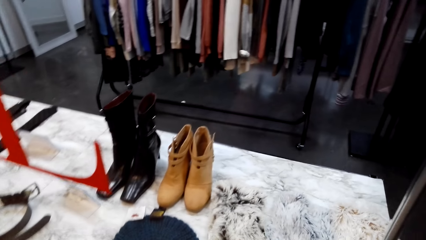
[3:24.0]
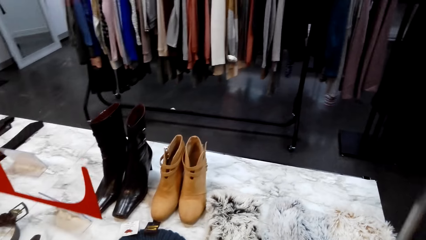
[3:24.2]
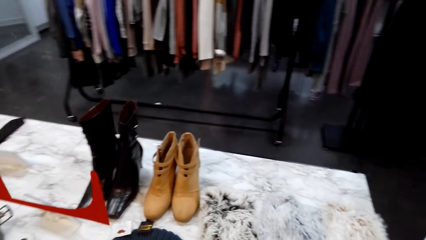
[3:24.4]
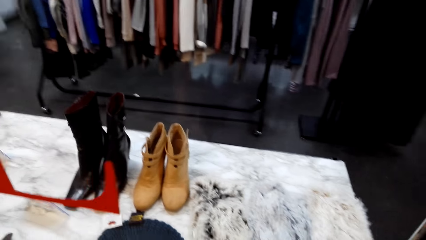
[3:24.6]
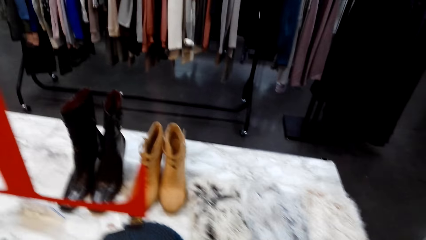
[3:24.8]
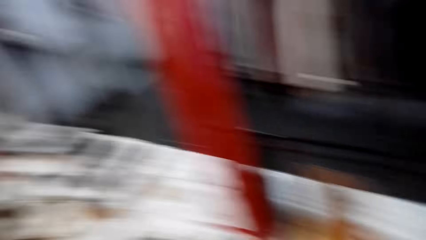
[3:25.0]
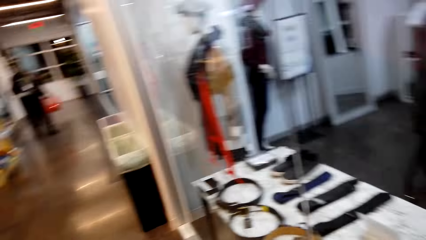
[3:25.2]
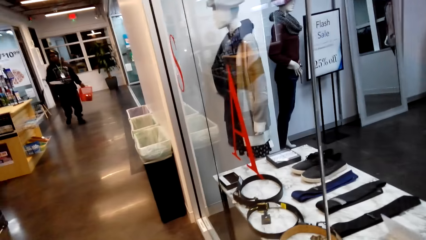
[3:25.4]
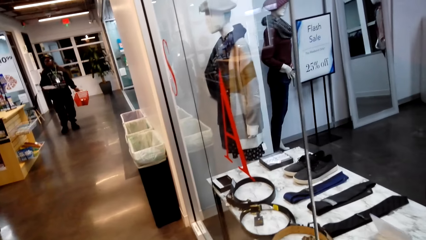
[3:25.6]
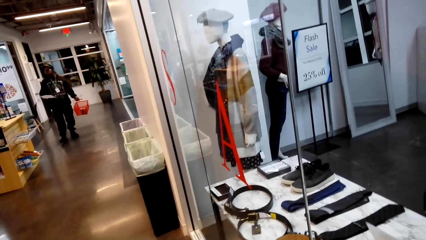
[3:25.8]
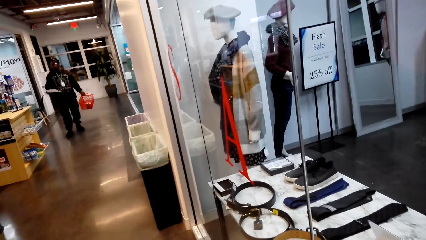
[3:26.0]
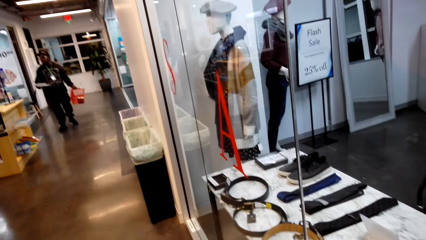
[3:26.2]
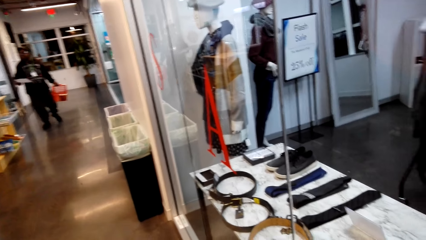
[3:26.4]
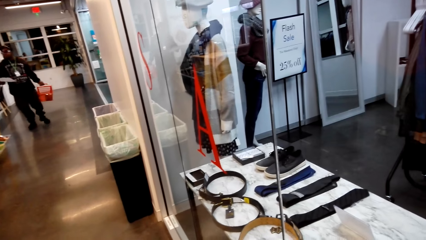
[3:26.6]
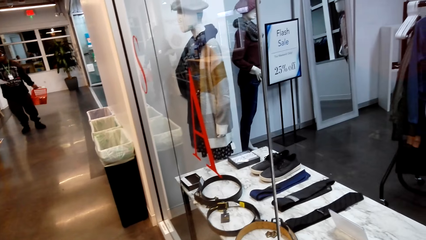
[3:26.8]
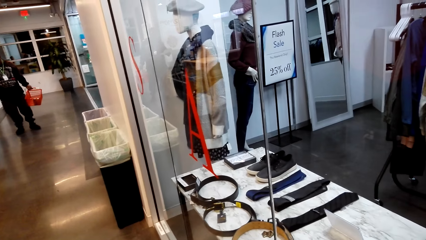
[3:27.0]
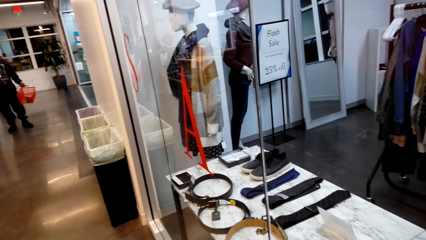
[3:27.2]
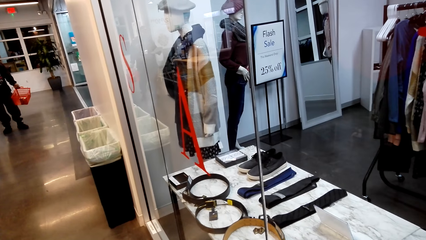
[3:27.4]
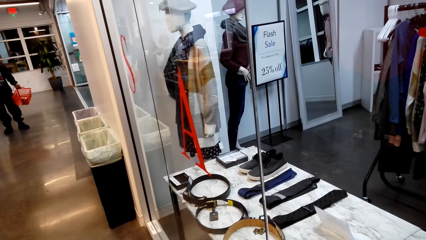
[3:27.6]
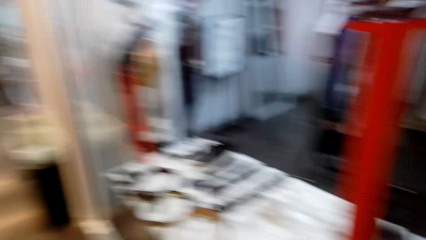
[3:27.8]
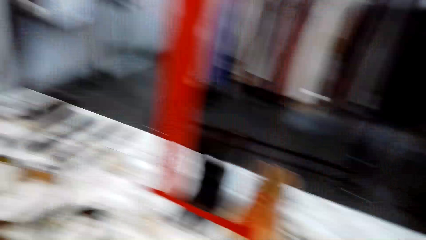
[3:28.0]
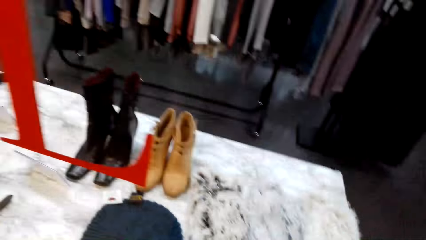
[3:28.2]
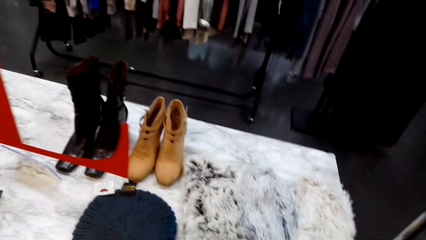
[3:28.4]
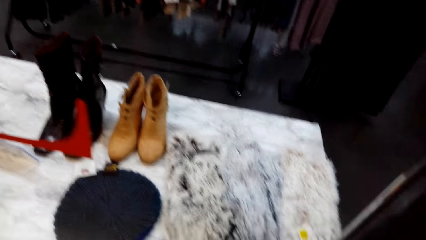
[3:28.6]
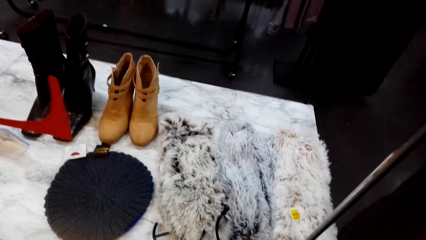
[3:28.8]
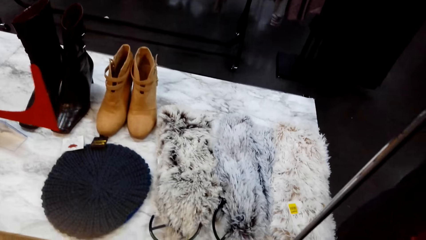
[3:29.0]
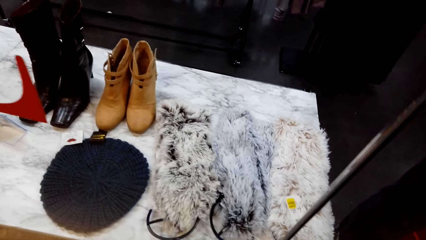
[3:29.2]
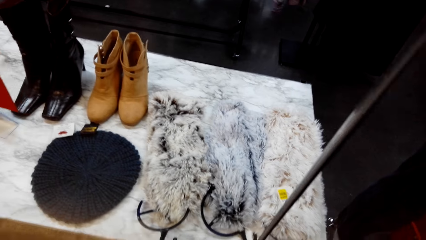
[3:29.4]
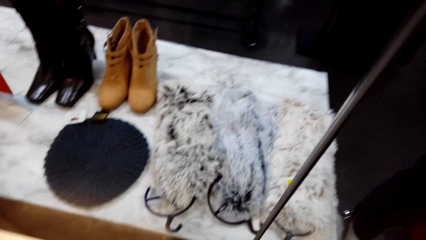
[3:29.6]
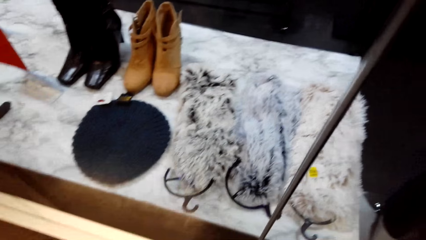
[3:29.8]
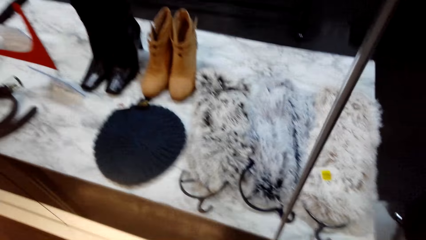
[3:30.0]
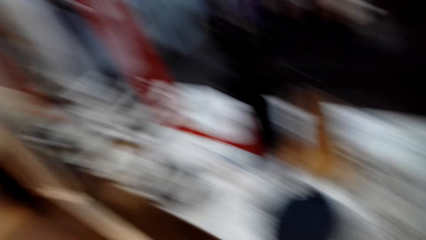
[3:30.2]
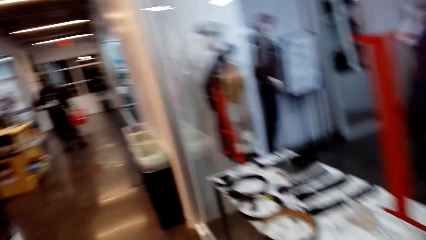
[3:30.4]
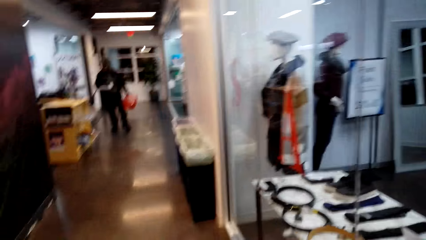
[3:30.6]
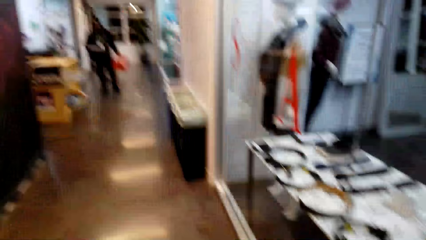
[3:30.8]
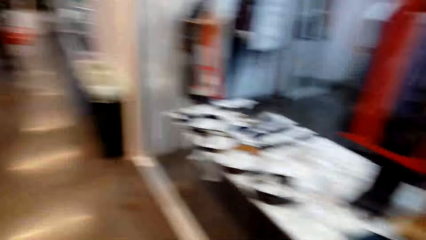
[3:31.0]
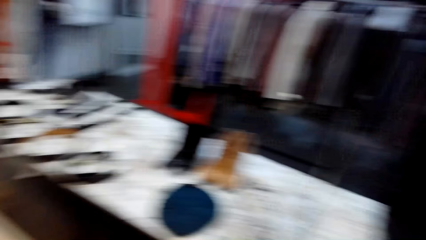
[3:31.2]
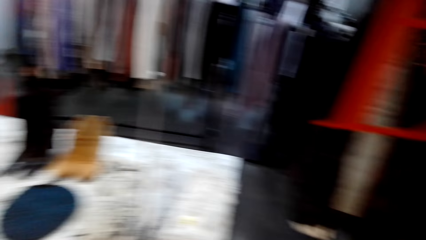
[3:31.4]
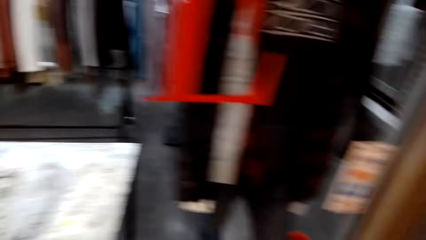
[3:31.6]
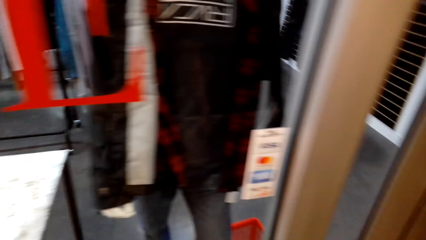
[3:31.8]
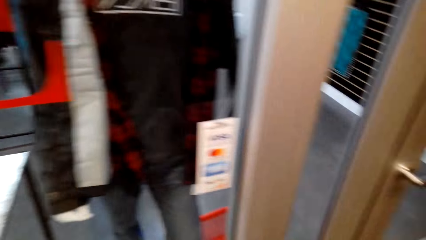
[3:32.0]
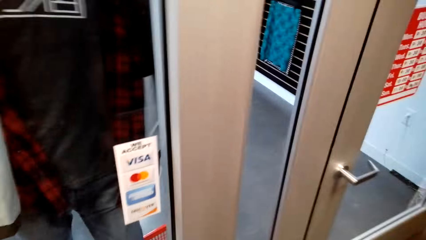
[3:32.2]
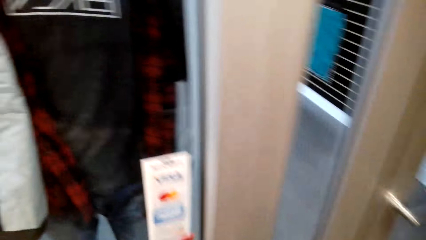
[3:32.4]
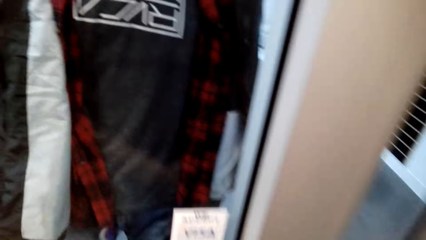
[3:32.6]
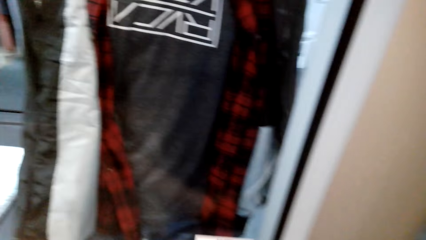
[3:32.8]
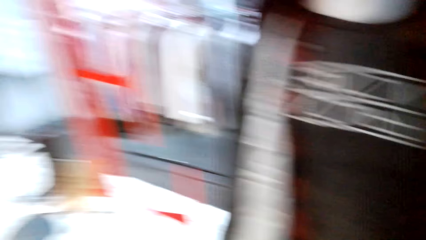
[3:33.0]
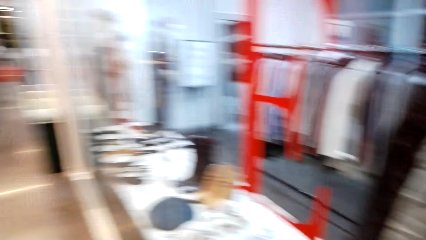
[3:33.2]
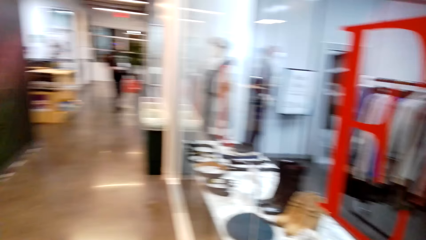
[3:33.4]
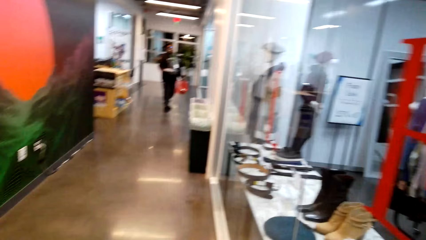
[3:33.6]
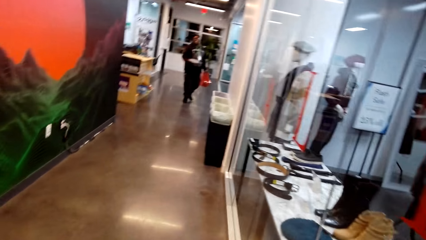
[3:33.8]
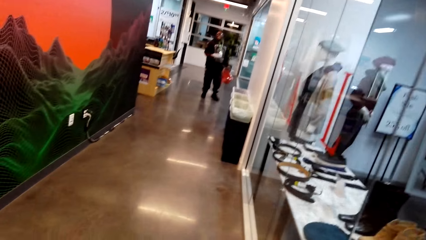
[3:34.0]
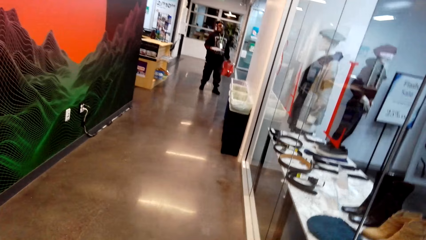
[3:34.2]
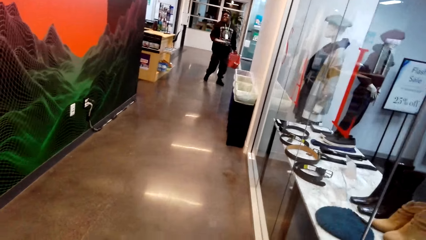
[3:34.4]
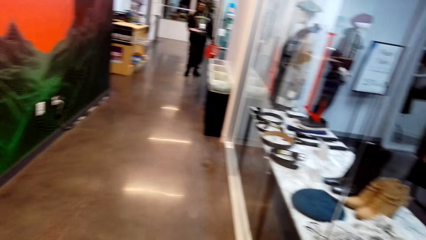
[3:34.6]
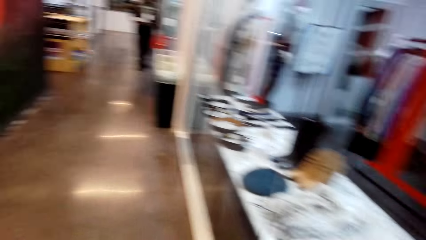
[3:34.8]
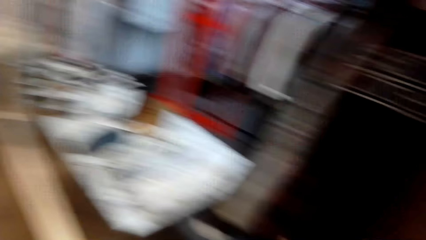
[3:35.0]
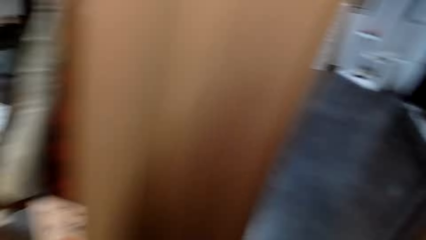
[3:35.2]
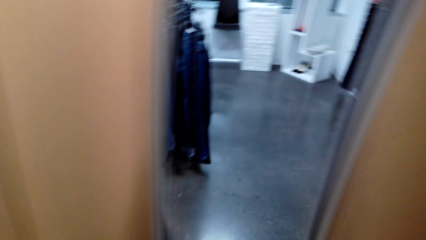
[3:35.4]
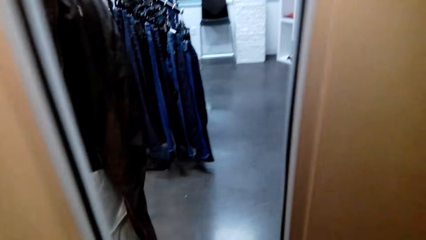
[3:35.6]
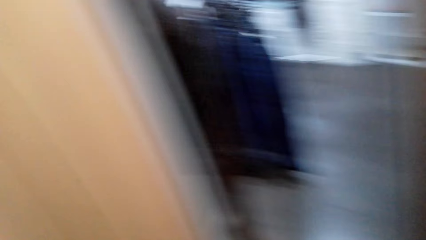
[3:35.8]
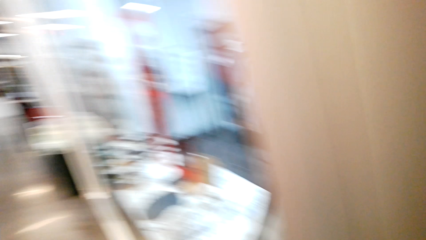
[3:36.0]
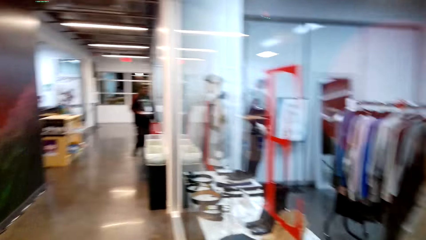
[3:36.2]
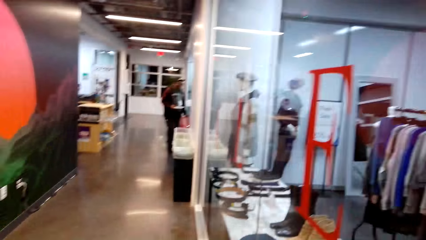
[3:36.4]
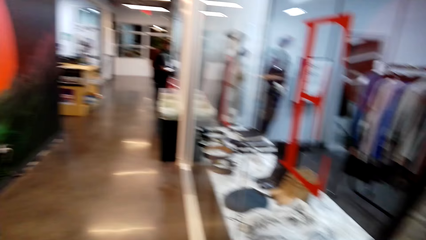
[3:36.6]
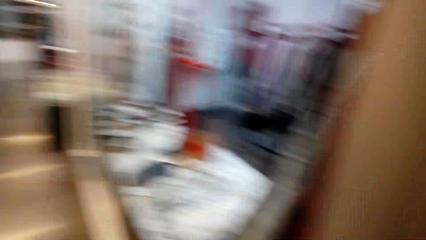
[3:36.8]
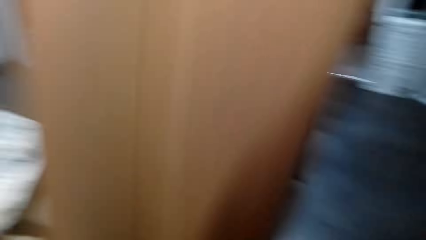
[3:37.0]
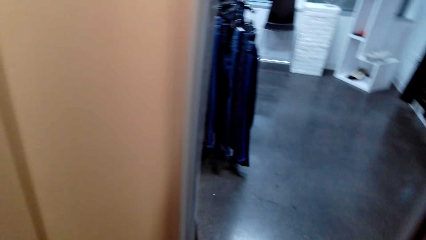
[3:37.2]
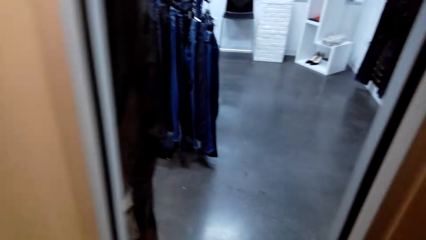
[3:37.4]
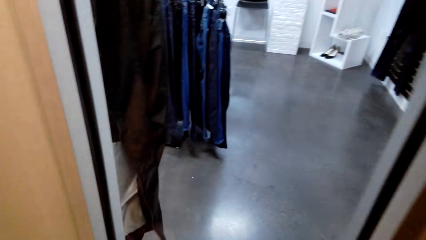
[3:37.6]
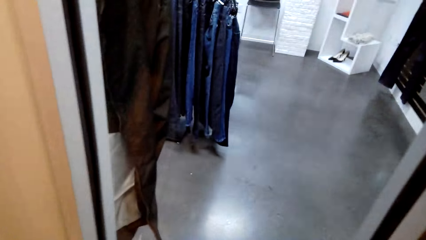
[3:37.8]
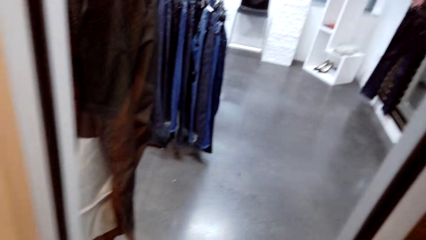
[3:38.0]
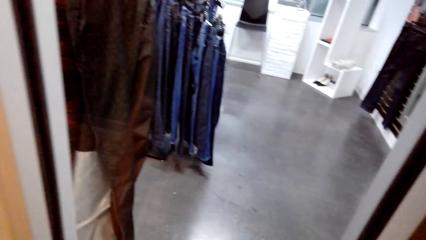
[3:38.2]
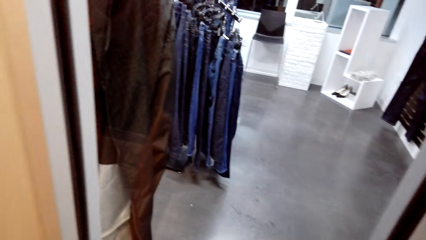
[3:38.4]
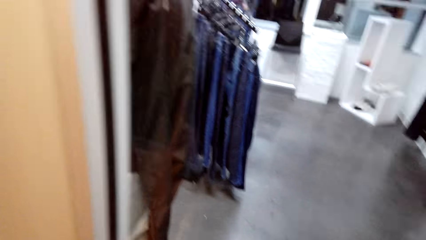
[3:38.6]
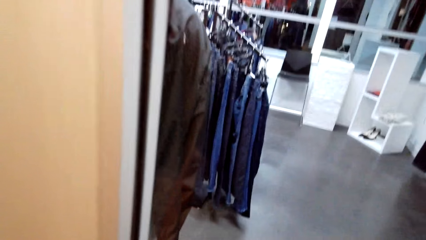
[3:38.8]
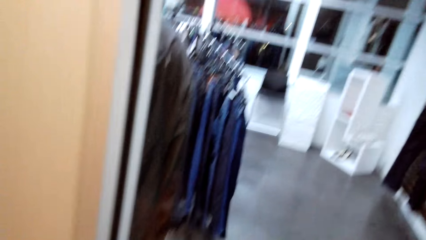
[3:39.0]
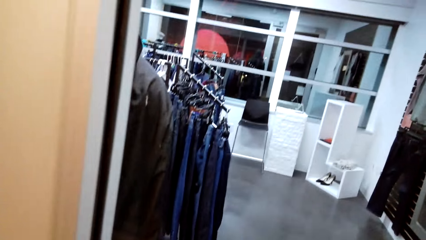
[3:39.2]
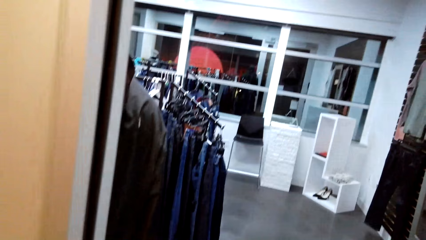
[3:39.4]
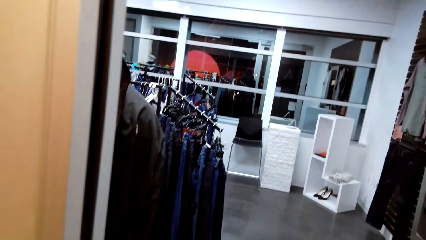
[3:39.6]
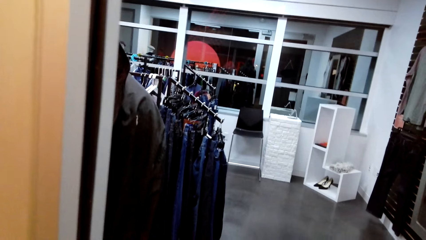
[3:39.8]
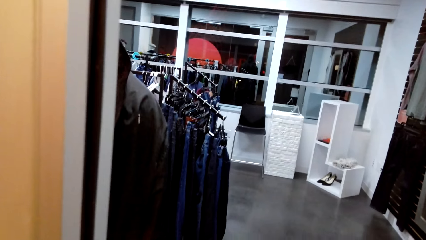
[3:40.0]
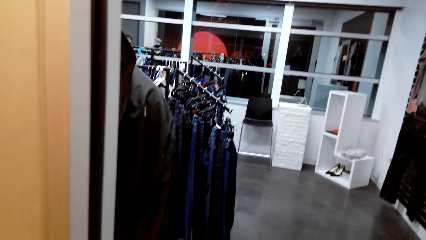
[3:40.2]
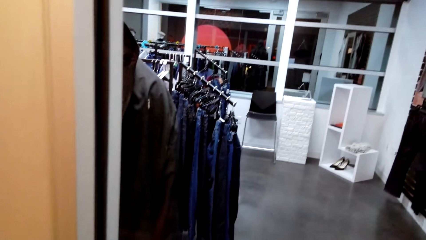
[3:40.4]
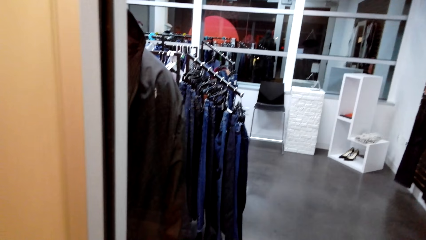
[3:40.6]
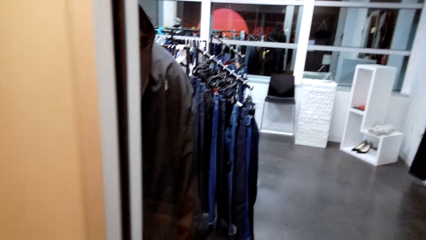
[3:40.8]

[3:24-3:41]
The camera wearer looks aside. They look at the display. They look aside. They move around. They look aside. They look into the store. They look aside. They look into the store.
